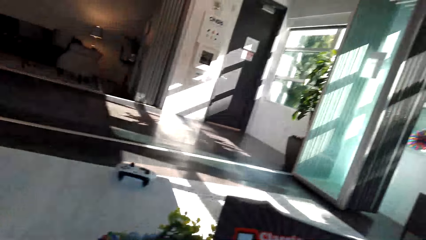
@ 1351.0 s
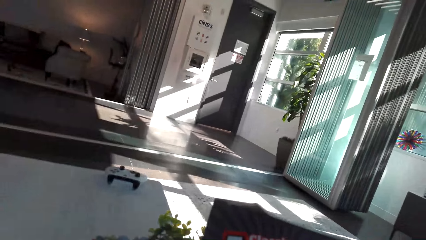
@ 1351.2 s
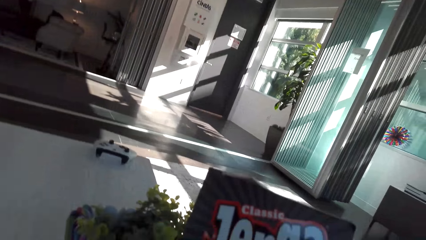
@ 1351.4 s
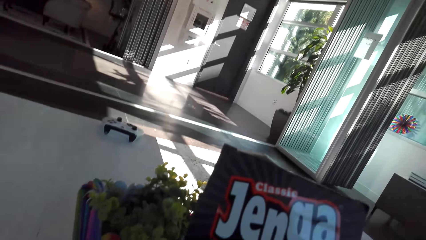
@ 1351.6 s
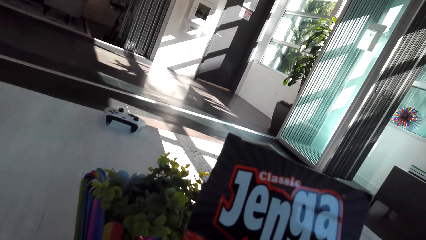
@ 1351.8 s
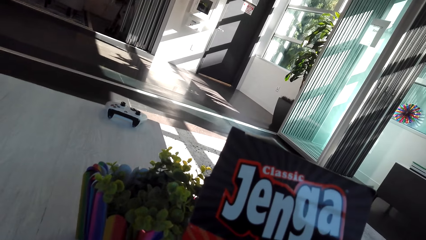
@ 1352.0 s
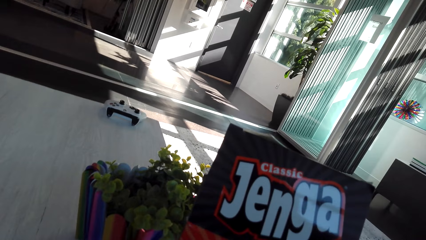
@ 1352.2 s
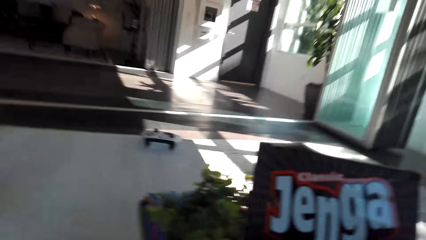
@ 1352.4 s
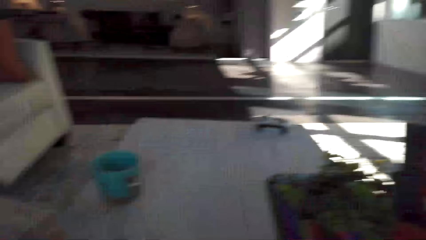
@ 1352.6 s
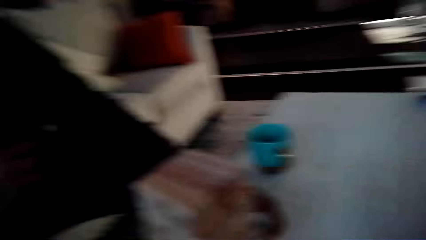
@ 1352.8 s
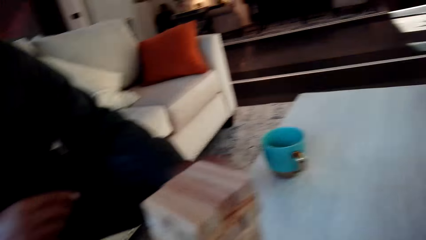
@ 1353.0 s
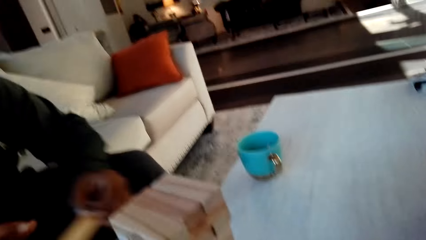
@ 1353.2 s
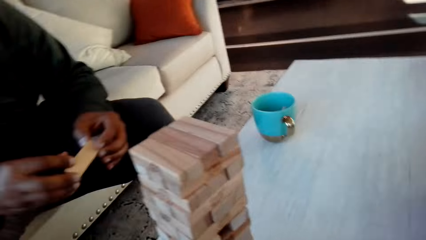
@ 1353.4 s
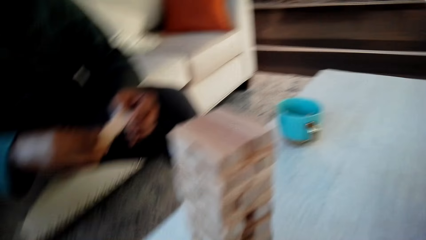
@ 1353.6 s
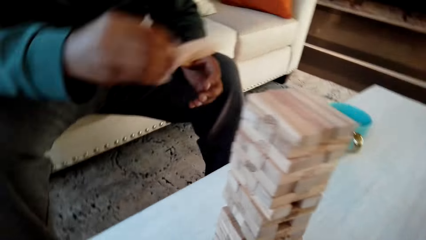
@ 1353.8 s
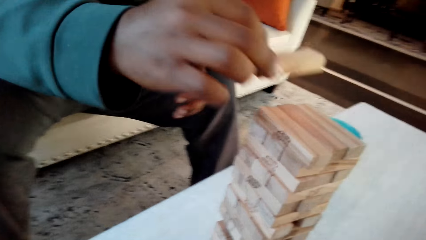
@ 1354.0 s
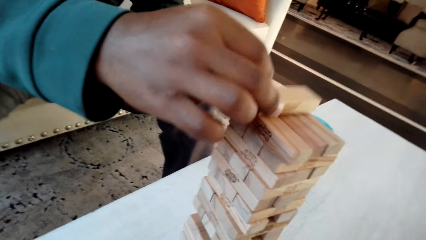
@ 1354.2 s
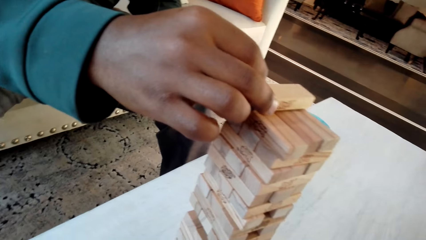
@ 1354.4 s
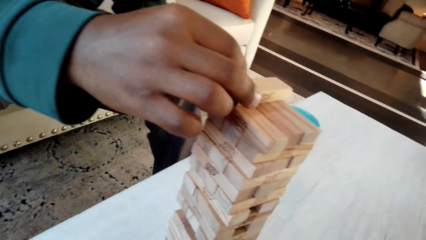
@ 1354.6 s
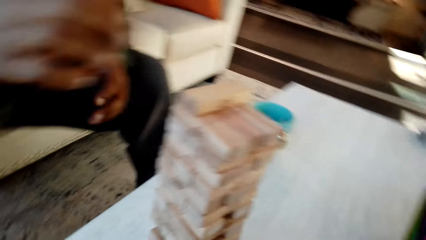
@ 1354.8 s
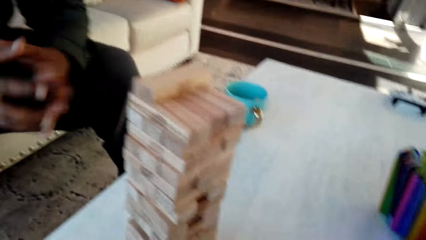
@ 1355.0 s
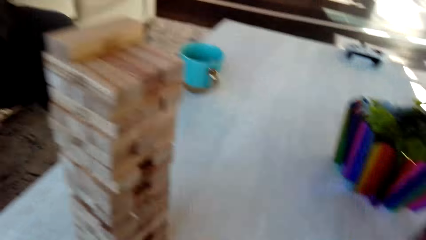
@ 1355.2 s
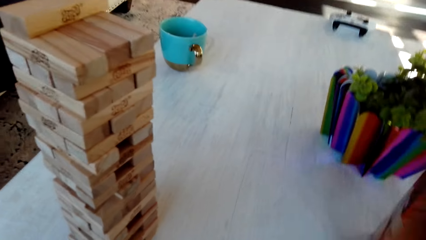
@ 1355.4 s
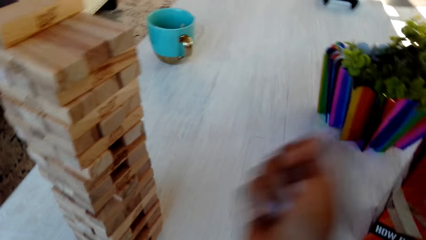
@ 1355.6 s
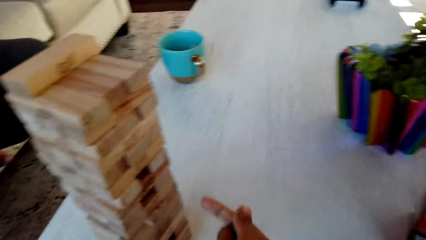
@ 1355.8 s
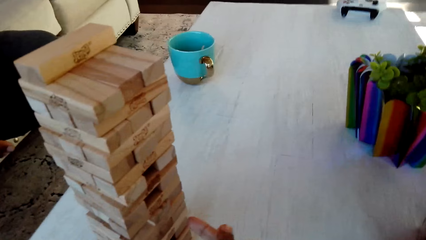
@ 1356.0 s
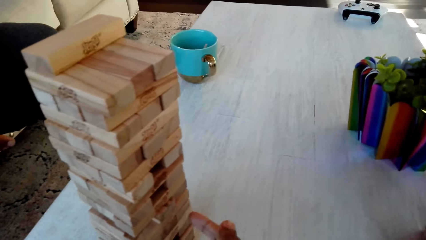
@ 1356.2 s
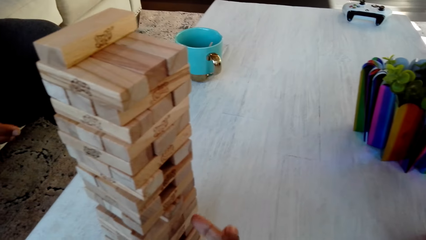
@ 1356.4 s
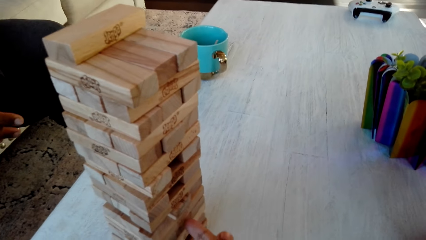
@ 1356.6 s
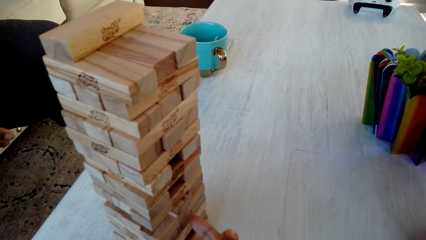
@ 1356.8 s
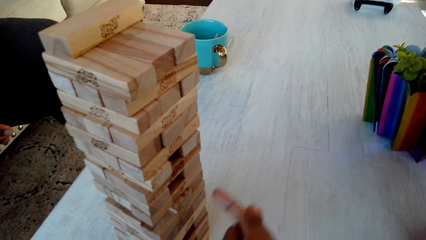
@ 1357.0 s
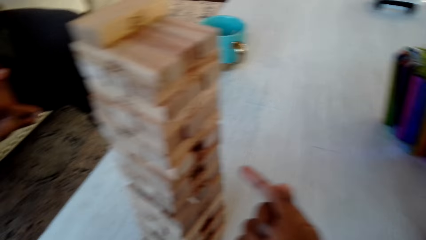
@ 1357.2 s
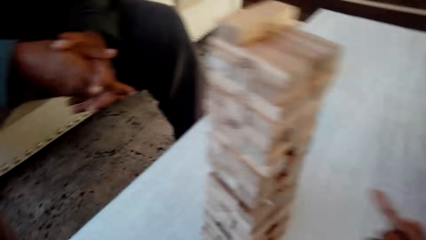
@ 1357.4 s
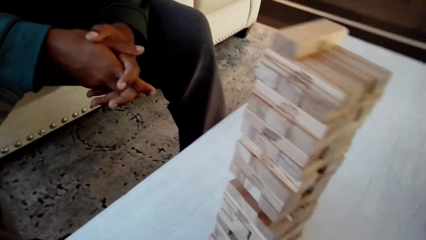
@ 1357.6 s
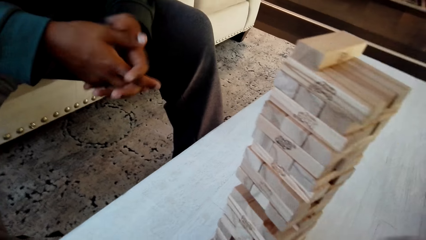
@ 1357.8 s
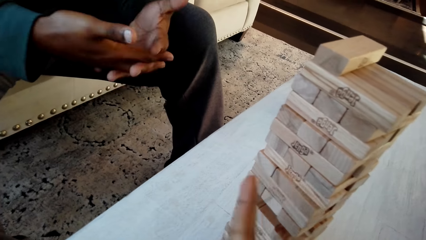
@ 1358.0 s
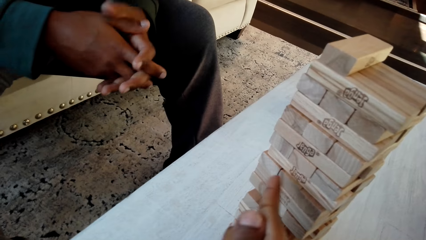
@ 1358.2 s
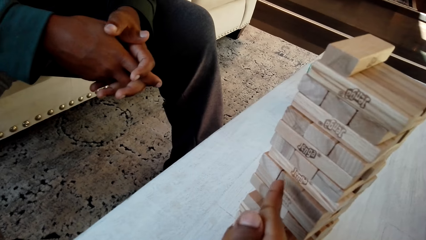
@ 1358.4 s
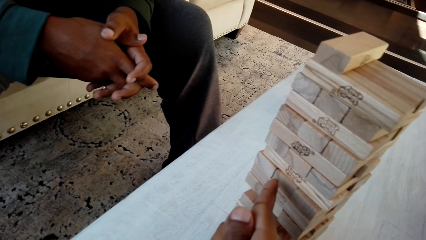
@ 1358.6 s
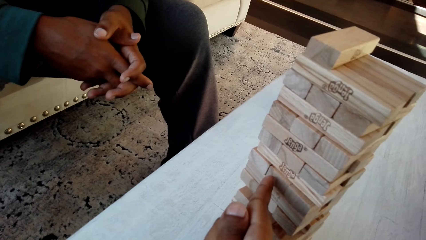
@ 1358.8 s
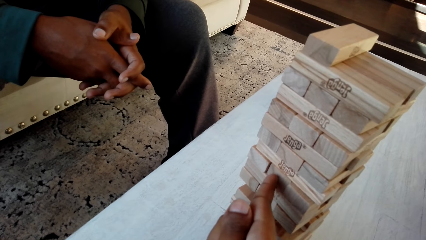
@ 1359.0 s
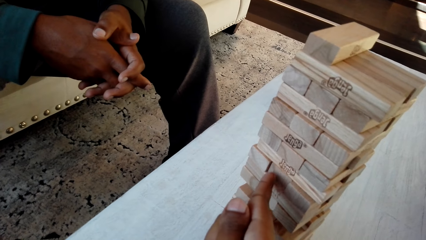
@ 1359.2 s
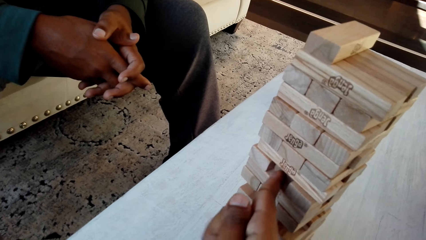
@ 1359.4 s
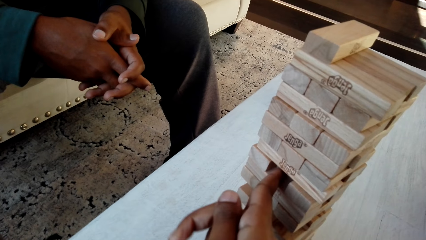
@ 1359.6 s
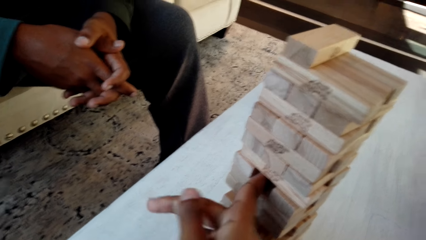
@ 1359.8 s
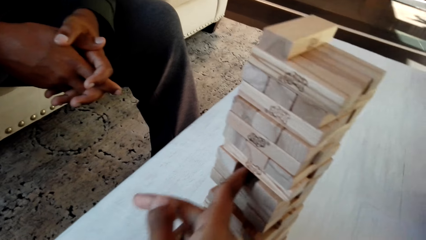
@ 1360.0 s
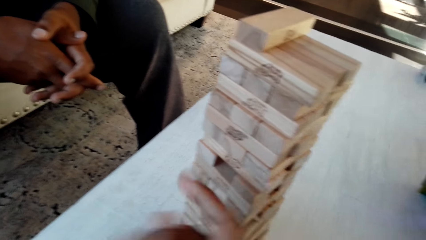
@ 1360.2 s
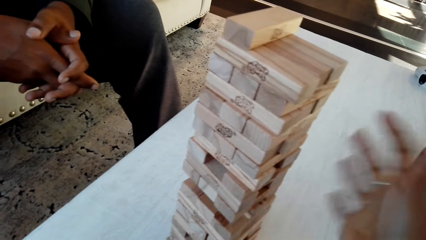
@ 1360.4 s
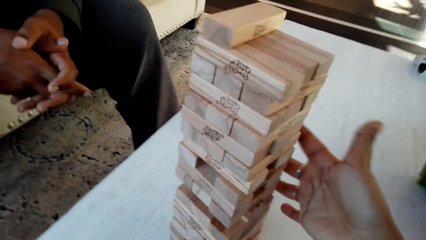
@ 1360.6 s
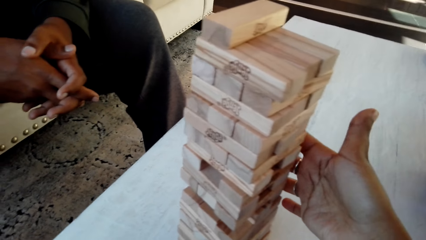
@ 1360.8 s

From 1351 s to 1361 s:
The camera wearer looks around the house. A man plays the jenga sticks. The camera wearer plays the classic jenga game with the man.

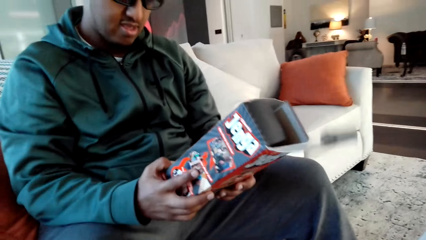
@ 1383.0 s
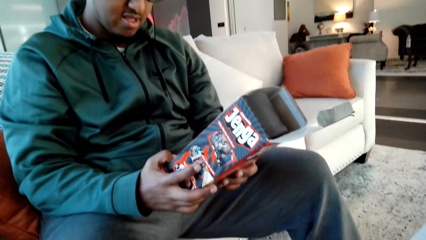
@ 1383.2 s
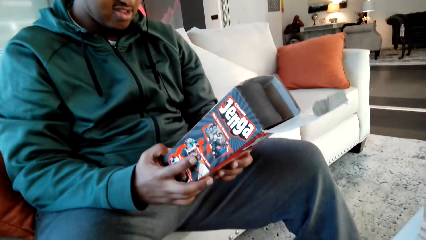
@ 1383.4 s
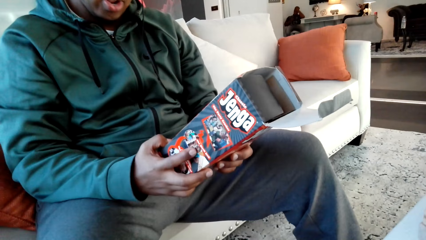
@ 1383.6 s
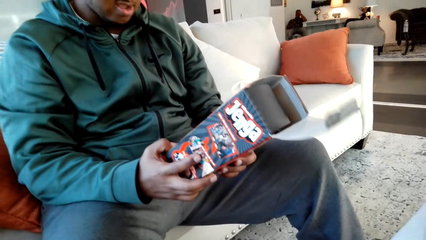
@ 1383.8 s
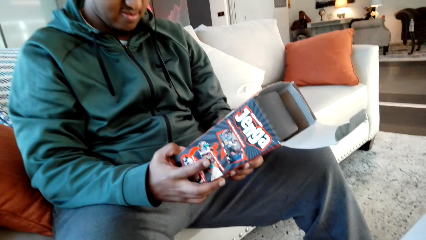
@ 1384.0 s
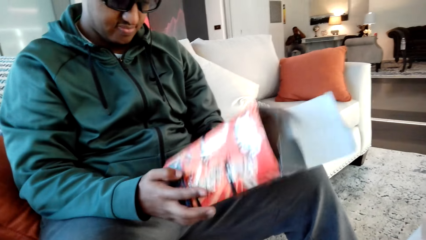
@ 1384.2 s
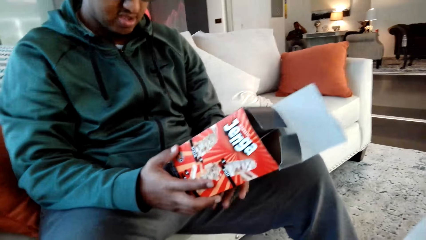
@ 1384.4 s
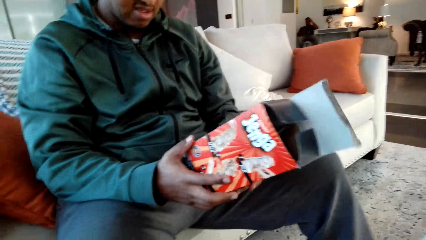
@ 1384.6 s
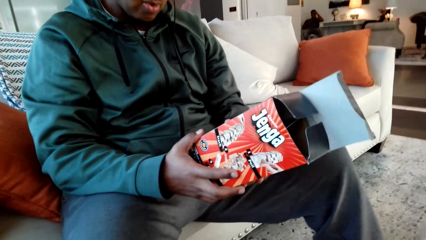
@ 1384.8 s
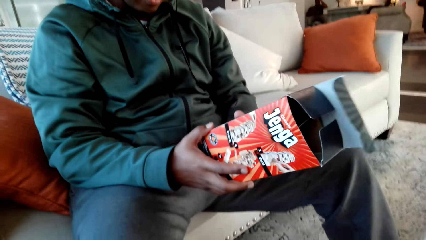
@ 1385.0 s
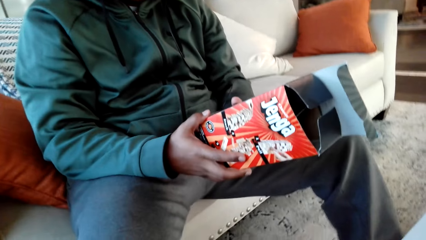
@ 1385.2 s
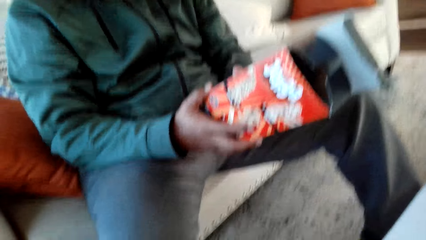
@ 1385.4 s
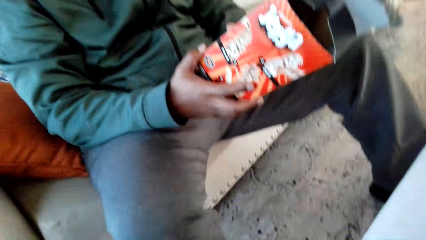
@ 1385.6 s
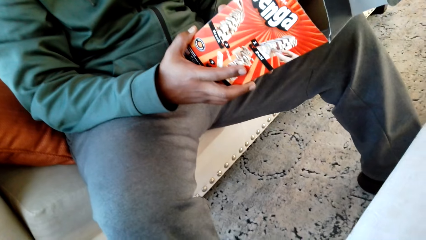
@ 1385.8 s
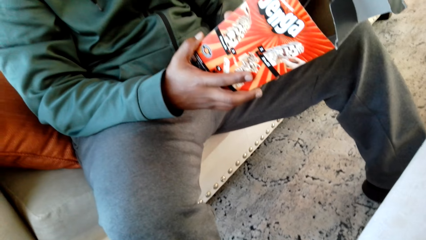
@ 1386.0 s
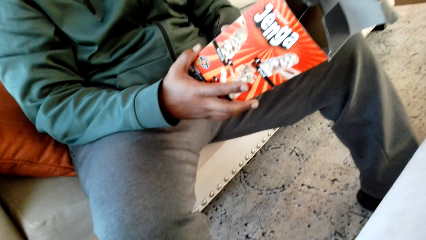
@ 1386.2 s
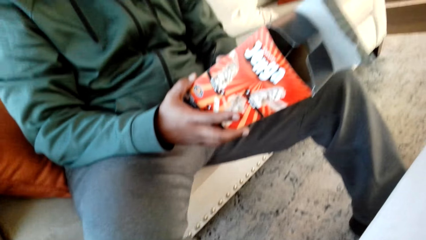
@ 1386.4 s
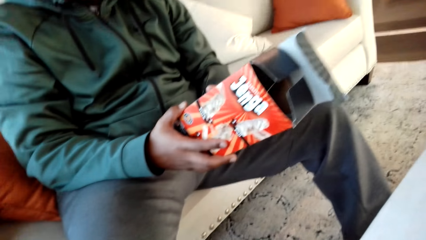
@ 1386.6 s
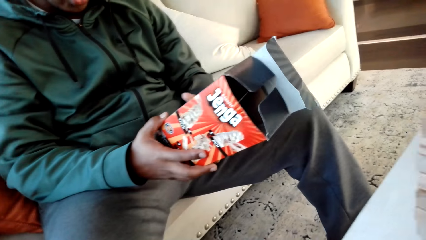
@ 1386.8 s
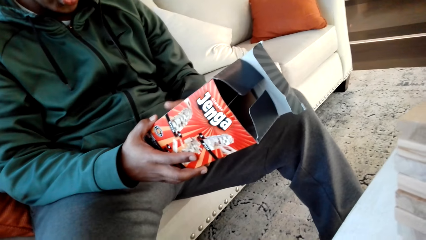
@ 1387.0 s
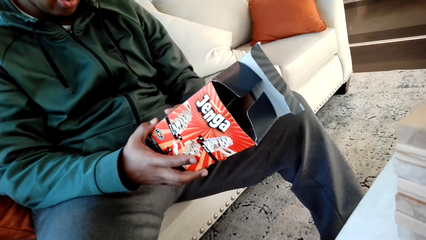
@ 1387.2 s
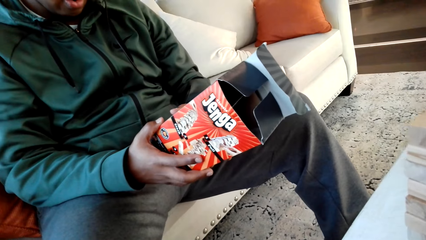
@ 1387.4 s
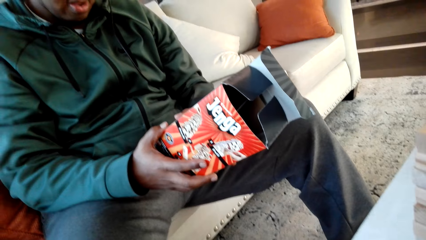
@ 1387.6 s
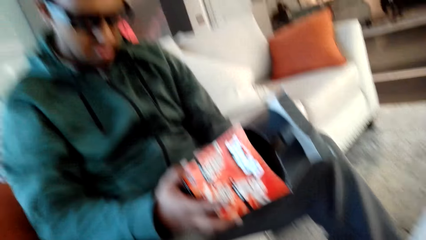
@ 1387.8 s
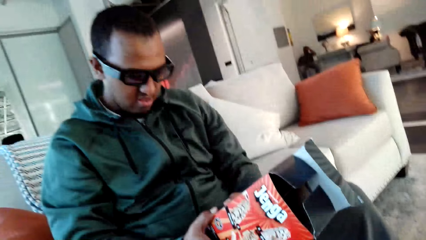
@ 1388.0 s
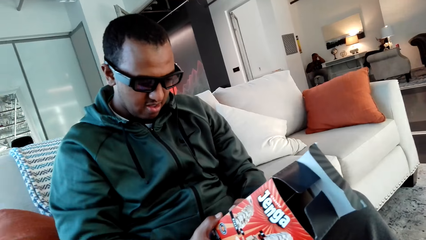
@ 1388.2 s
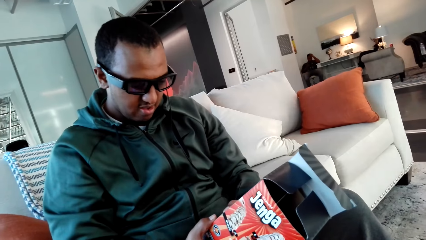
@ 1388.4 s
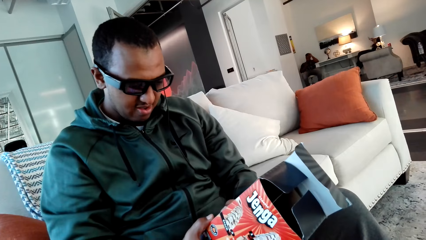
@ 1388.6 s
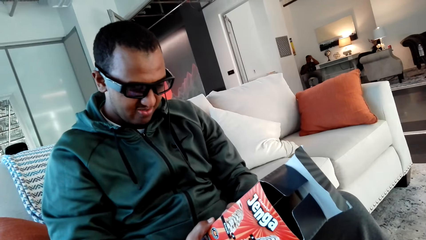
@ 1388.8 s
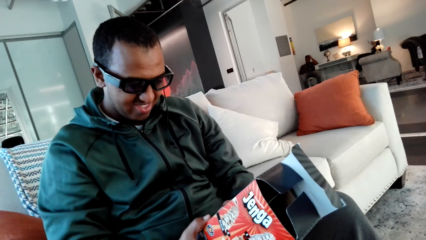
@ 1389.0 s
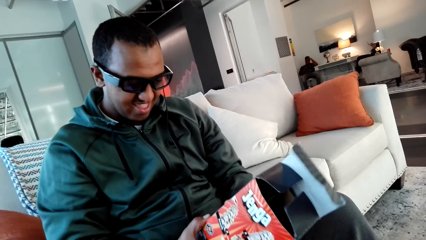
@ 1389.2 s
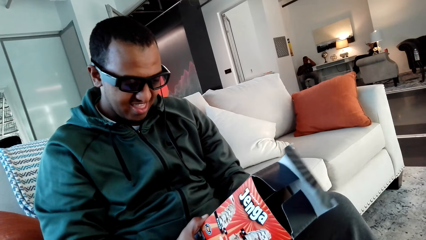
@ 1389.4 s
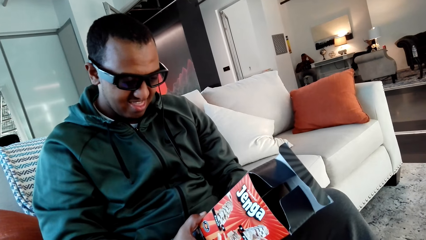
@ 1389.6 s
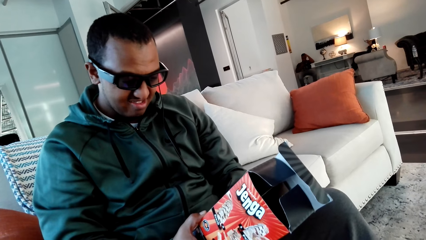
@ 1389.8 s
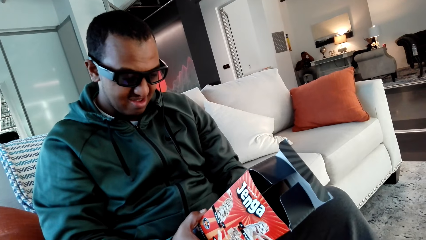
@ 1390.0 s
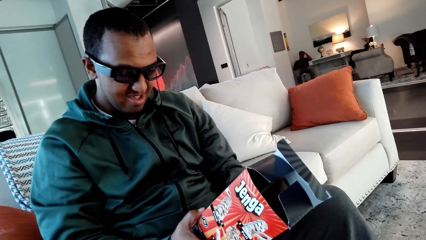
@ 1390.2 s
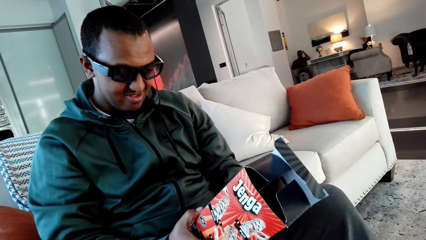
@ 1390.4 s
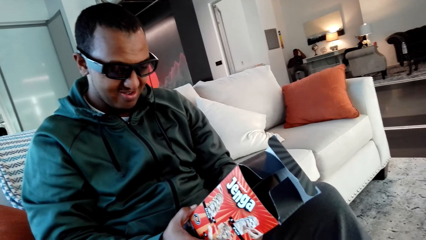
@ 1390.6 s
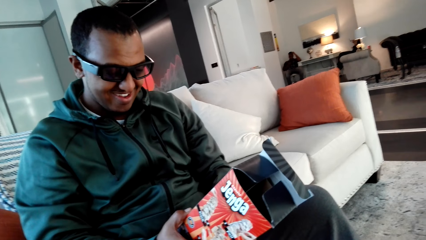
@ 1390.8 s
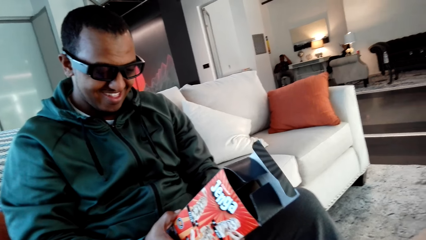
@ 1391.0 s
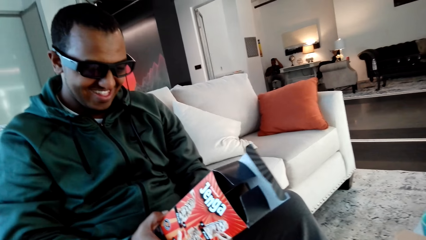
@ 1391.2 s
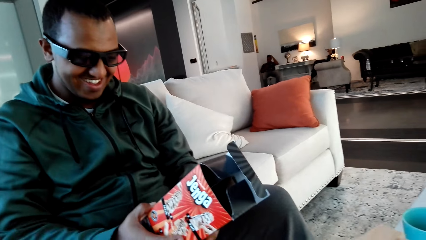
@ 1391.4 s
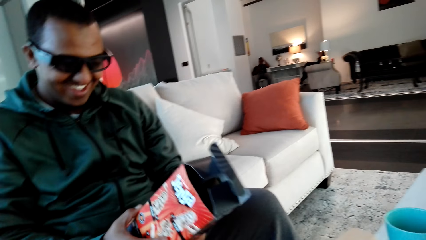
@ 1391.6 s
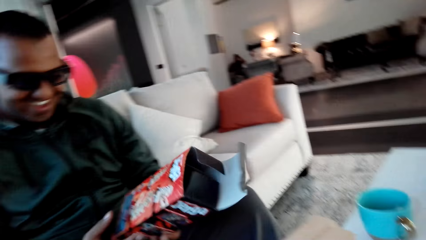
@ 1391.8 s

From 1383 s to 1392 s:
A man checks the box. The camera wearer converses with the man. The man checks the box.
